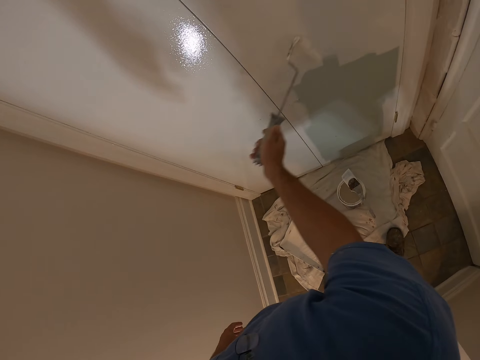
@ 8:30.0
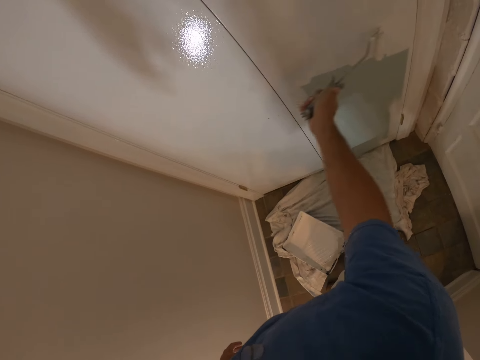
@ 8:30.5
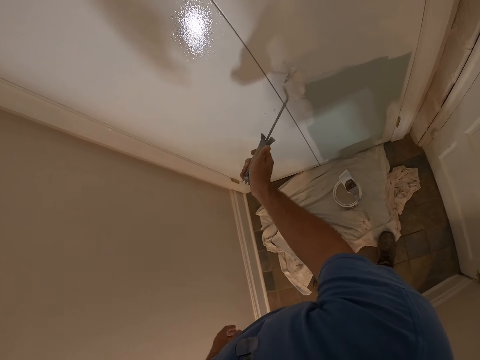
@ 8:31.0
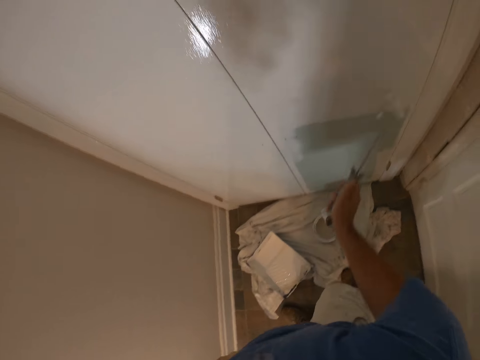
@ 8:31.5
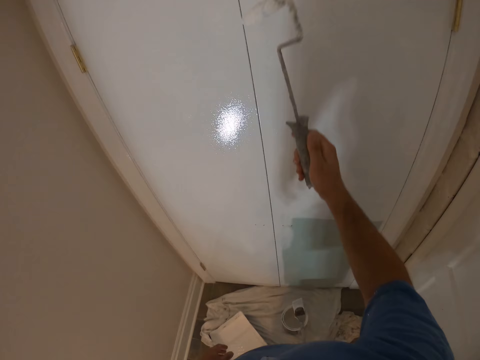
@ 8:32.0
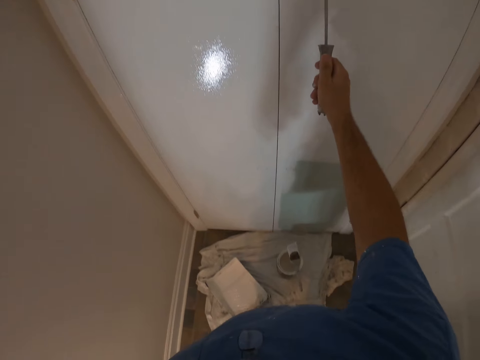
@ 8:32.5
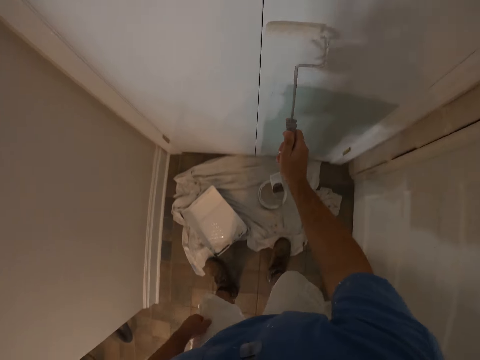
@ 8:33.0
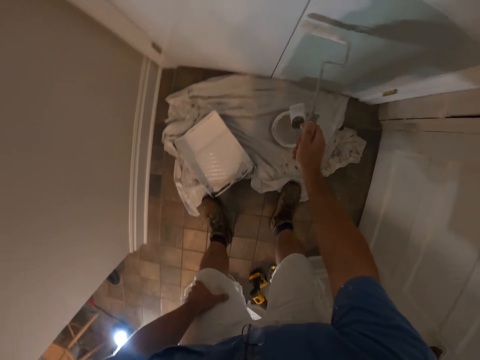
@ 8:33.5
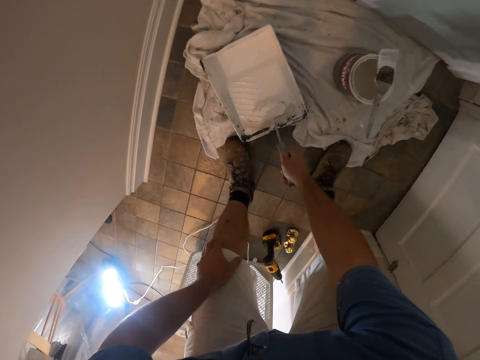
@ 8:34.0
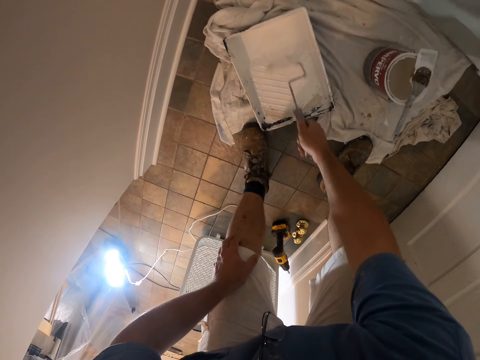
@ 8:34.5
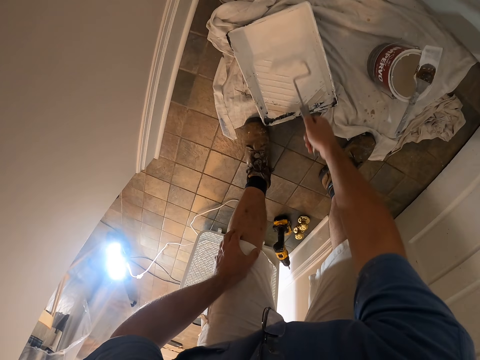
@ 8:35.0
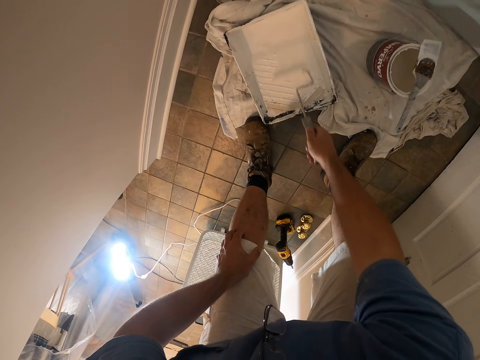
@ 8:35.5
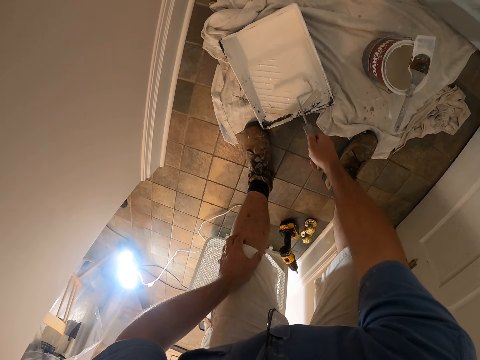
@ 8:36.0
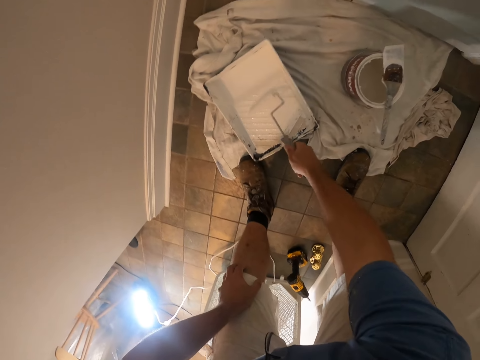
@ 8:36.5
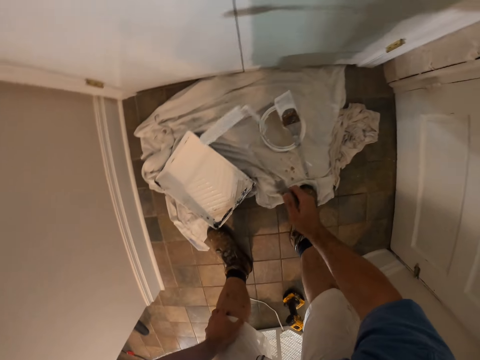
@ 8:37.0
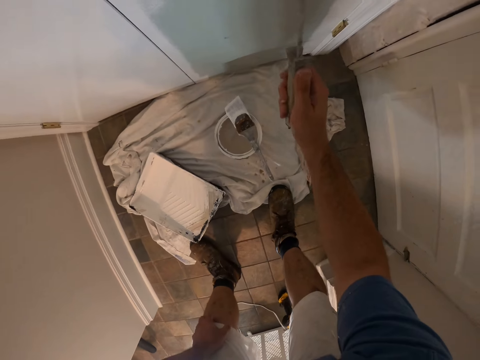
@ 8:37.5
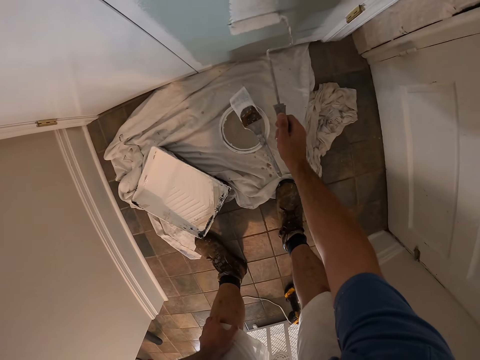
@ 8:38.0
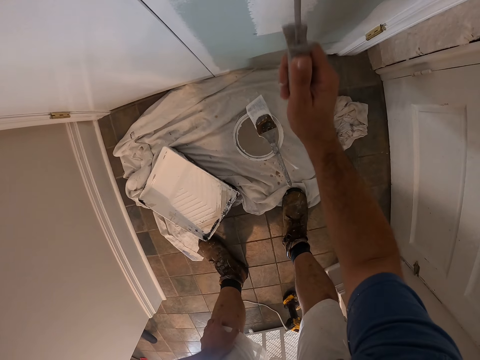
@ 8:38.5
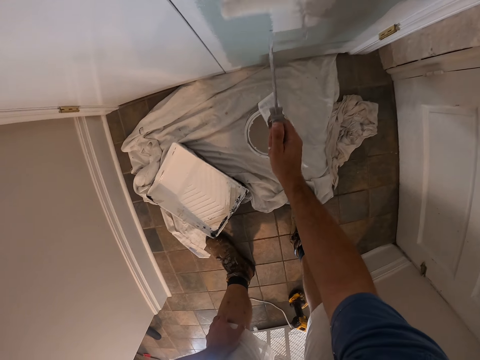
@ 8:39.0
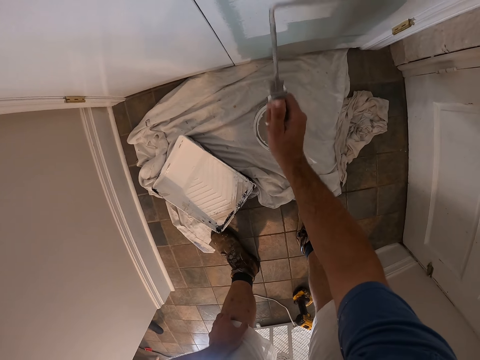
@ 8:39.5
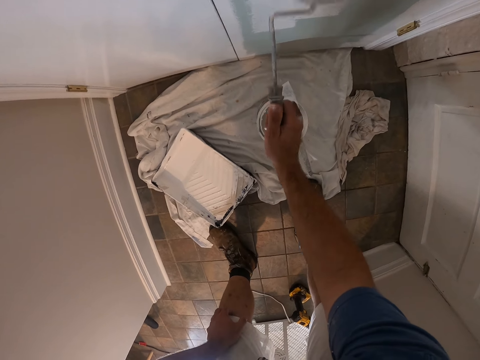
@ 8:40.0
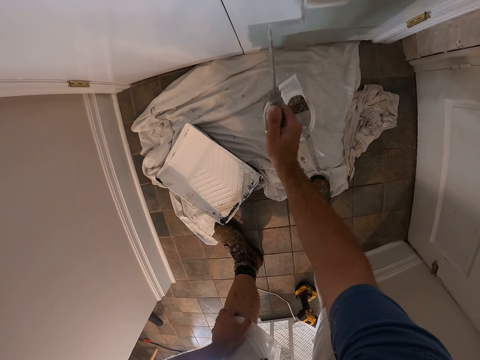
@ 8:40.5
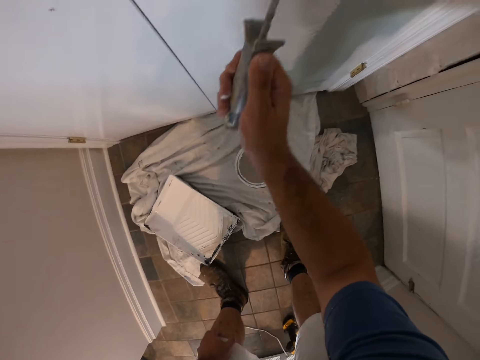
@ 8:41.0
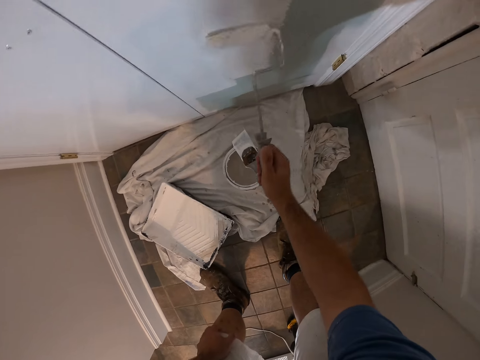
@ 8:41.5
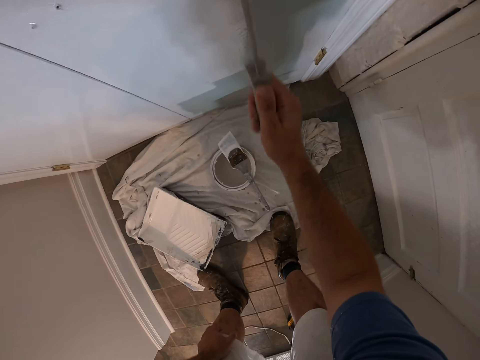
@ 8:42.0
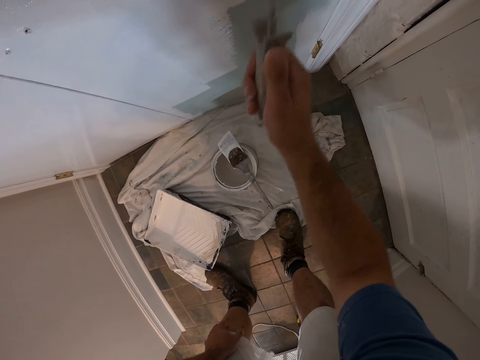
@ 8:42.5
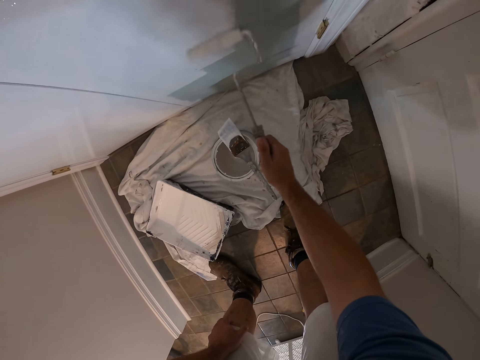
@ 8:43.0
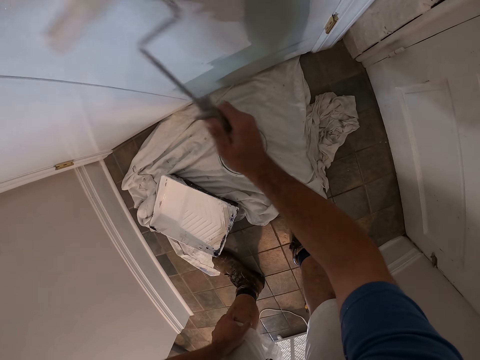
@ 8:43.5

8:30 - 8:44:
The camera wearer dips the paint roller brush inside the paint can on the floor. He paints the room with the paint roller brush in his right hand.

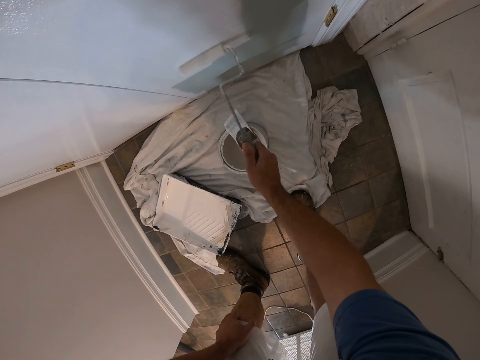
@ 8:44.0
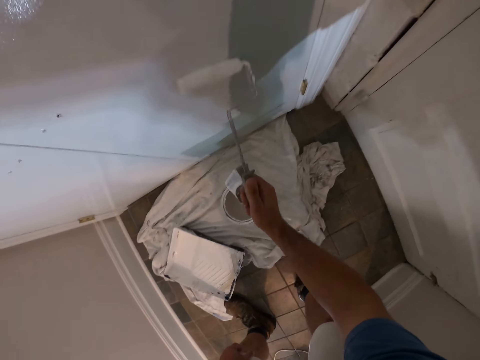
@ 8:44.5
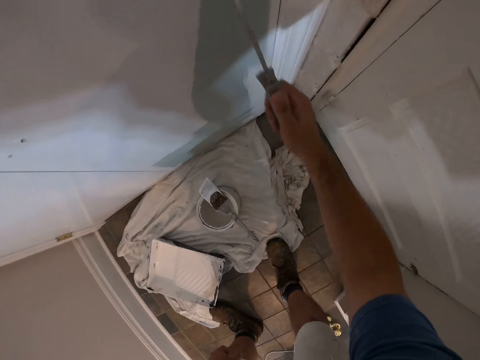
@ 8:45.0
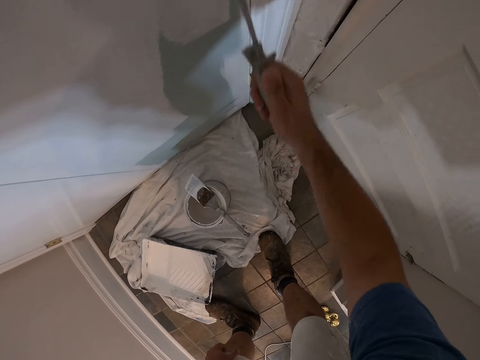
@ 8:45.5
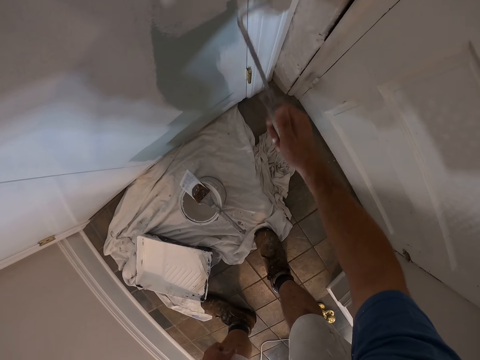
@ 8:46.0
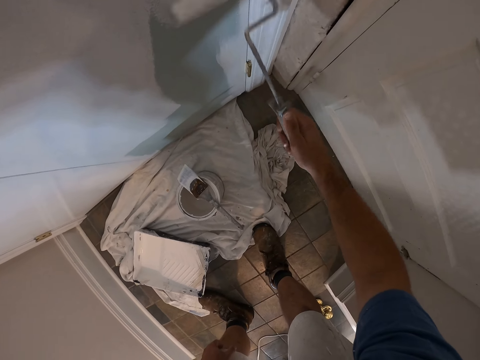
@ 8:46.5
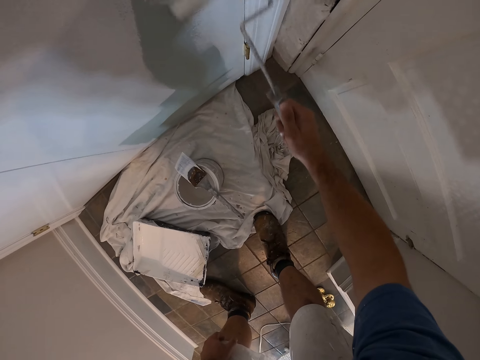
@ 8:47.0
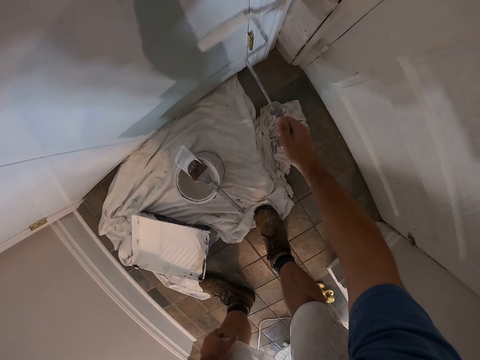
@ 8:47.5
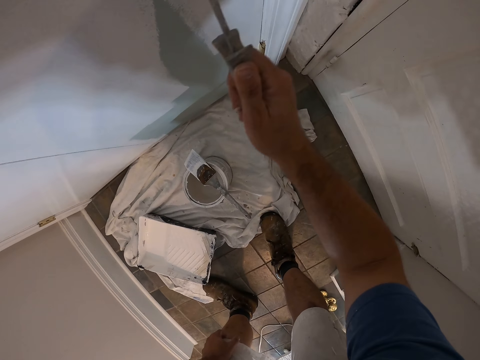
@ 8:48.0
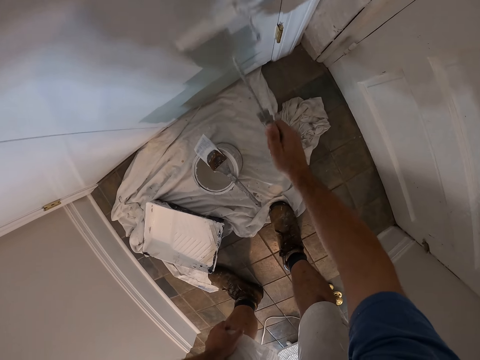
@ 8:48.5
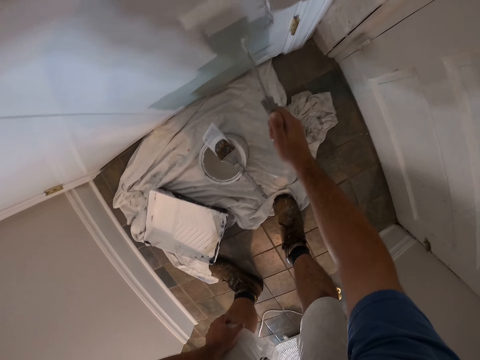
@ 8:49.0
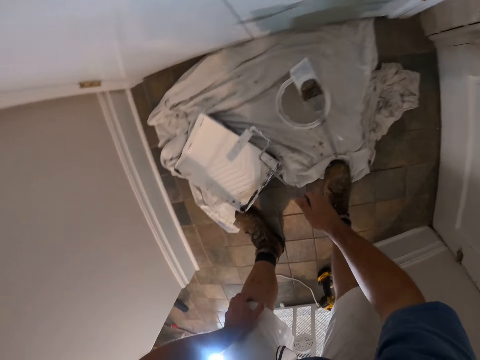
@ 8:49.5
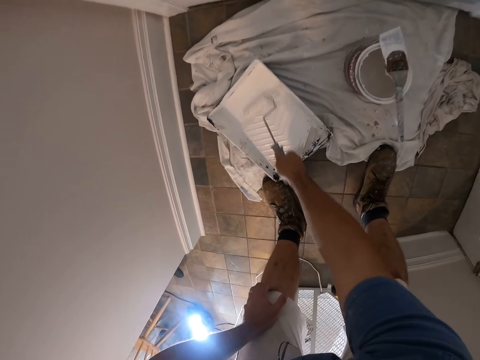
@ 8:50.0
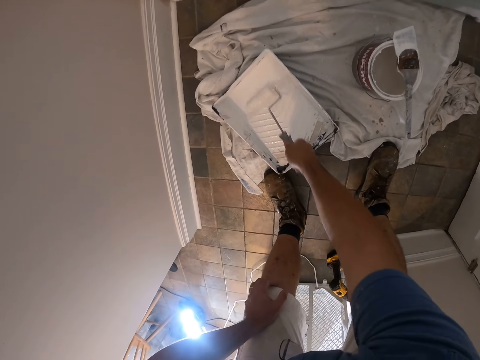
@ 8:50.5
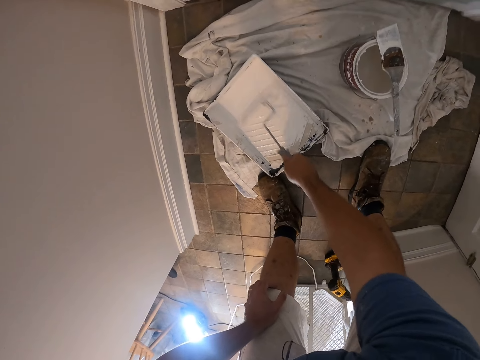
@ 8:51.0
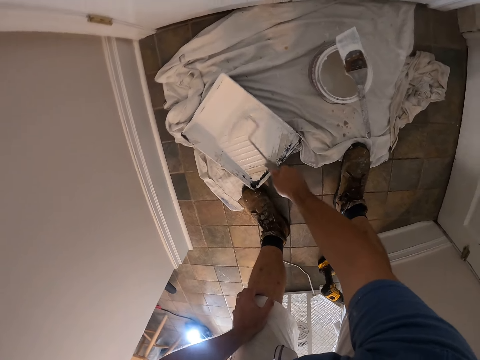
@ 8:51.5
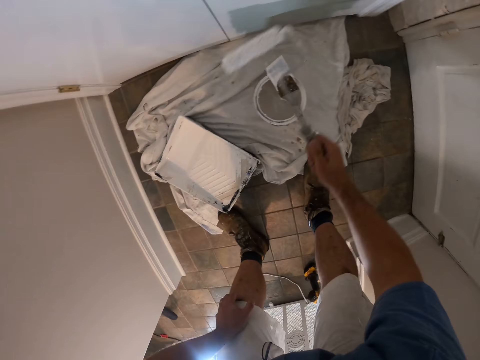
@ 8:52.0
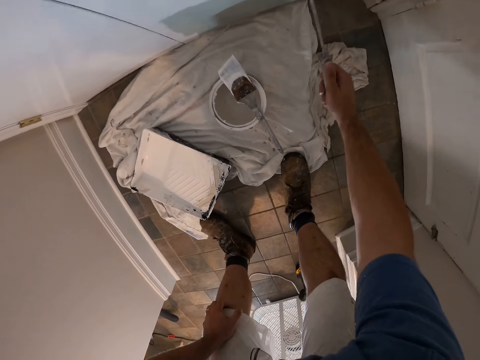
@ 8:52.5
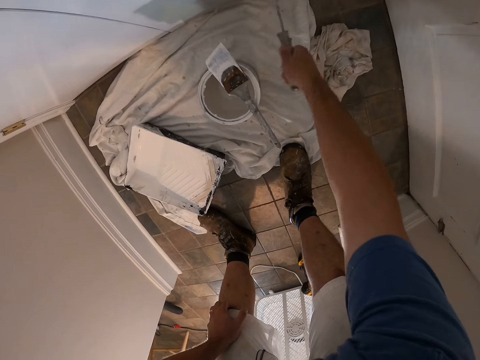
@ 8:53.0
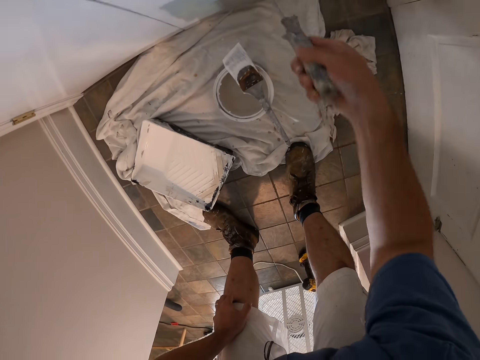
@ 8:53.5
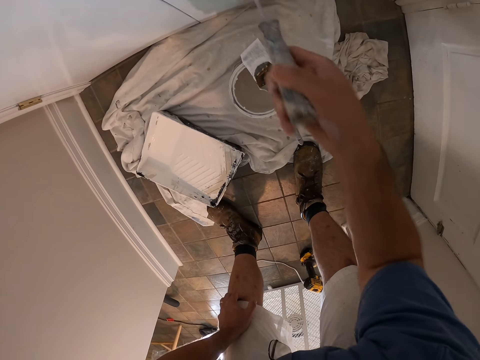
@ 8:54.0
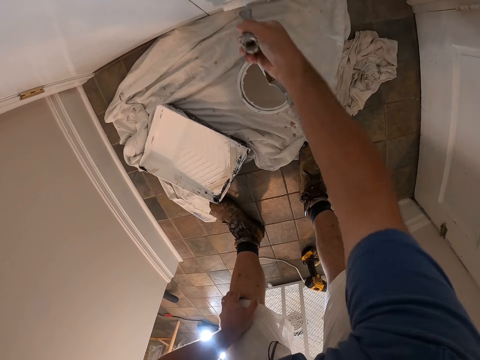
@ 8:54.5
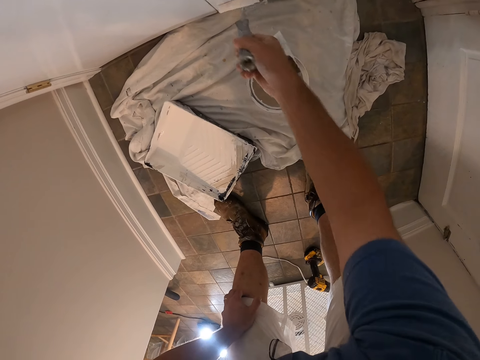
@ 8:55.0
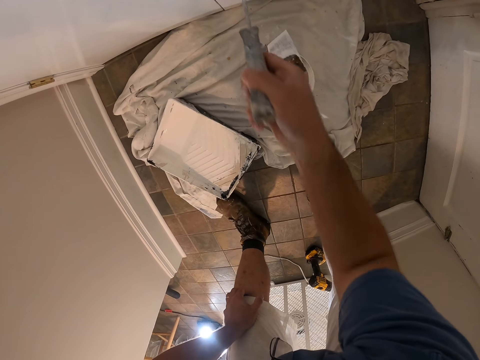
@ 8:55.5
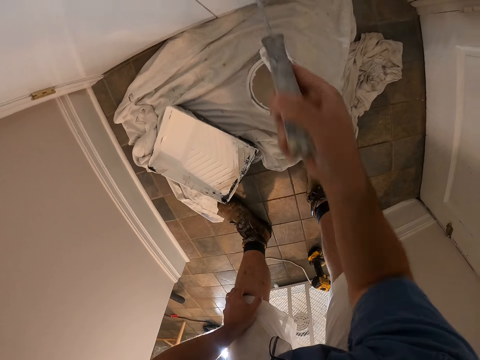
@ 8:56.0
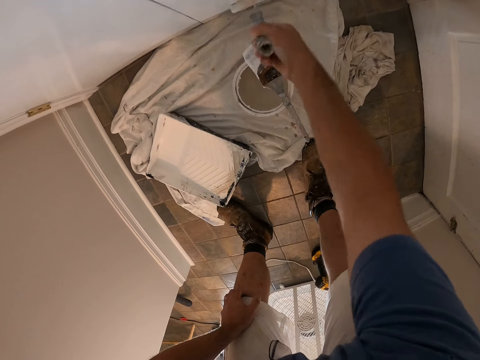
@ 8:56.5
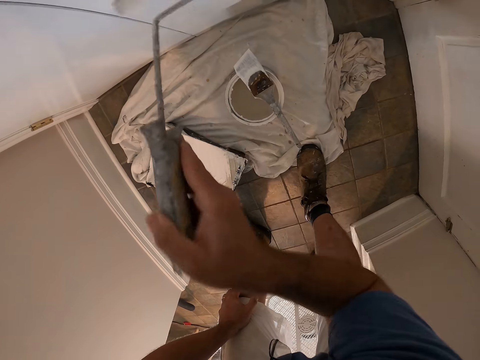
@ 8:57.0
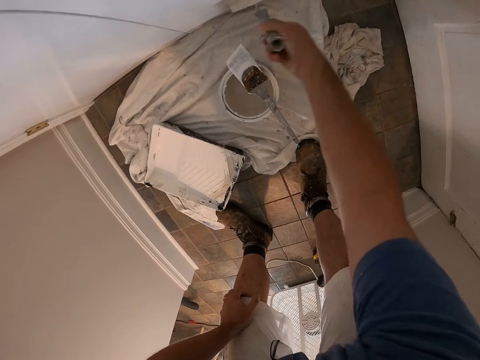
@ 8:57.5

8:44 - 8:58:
The camera wearer dips the paint roller brush into the paint can on the floor. He paints the room with the paint roller brush in his right hand.
